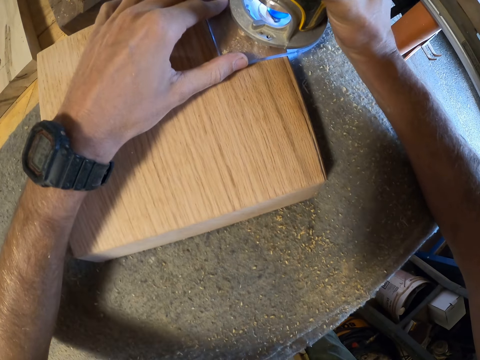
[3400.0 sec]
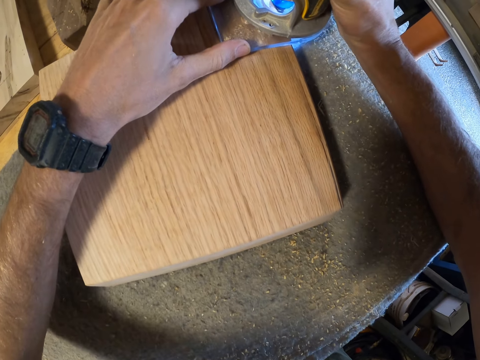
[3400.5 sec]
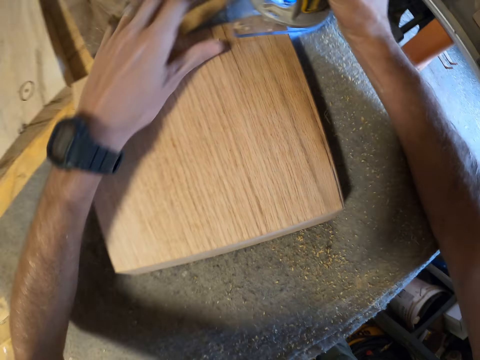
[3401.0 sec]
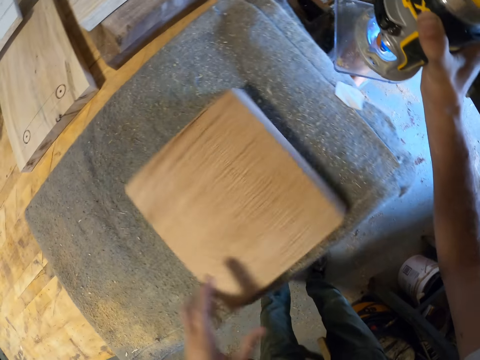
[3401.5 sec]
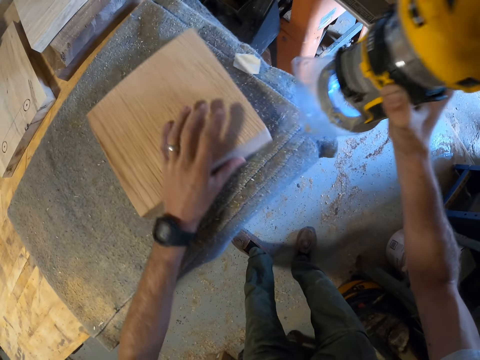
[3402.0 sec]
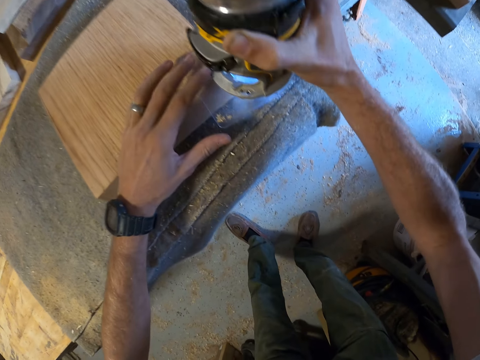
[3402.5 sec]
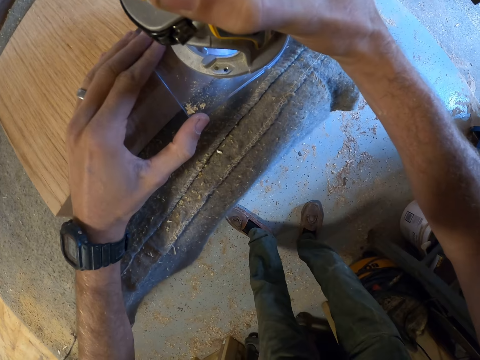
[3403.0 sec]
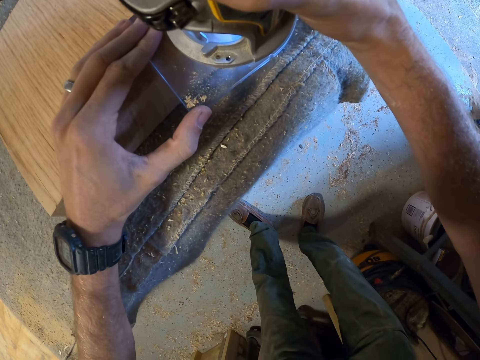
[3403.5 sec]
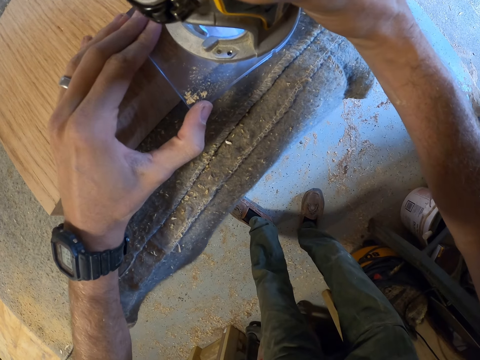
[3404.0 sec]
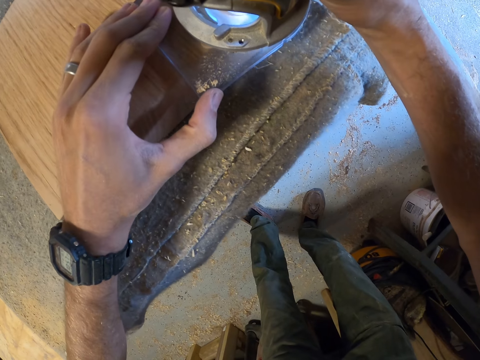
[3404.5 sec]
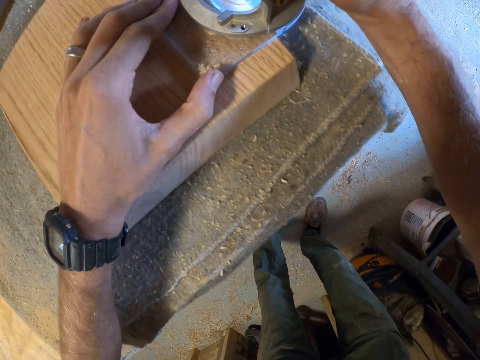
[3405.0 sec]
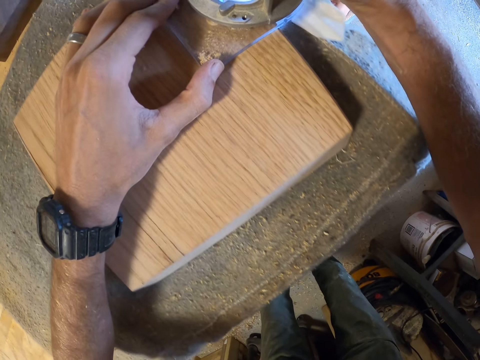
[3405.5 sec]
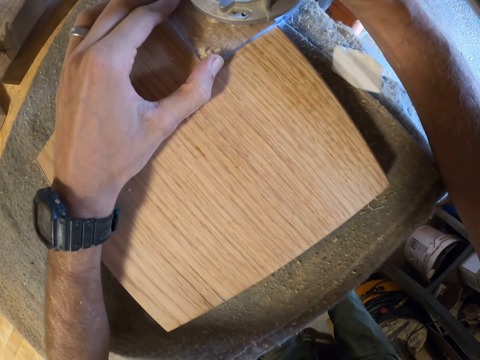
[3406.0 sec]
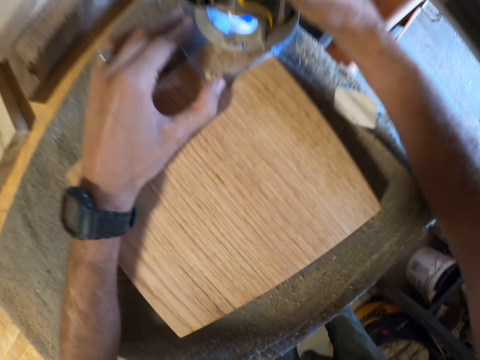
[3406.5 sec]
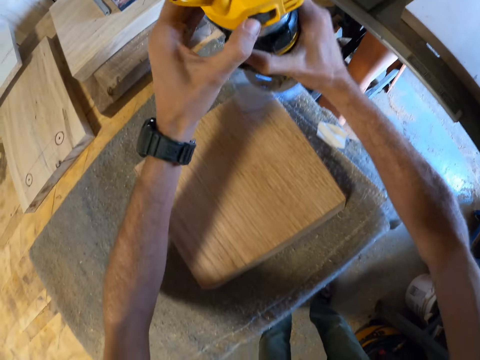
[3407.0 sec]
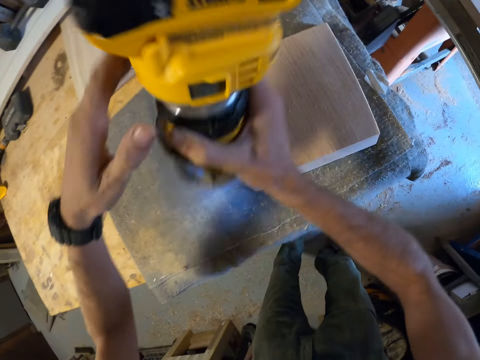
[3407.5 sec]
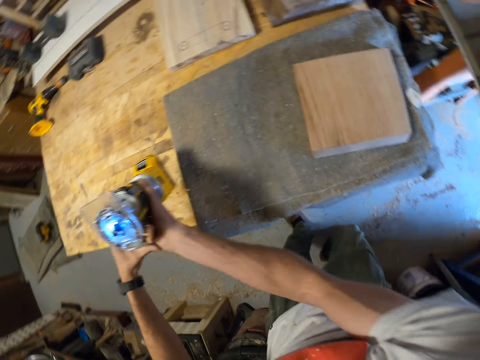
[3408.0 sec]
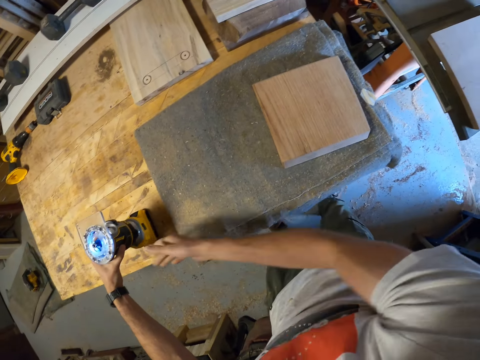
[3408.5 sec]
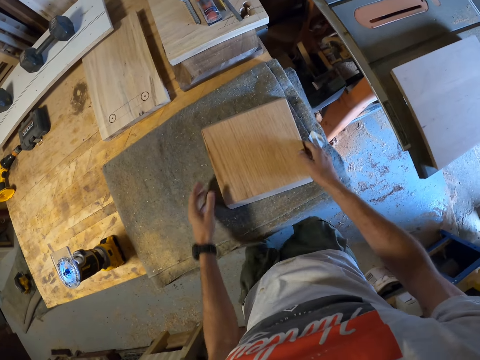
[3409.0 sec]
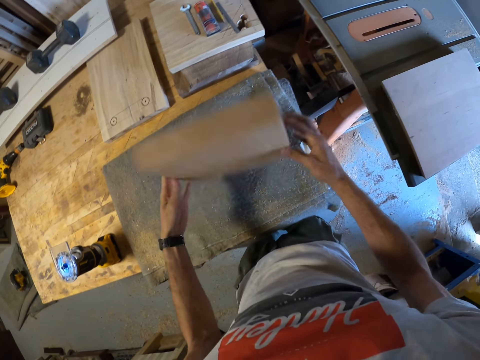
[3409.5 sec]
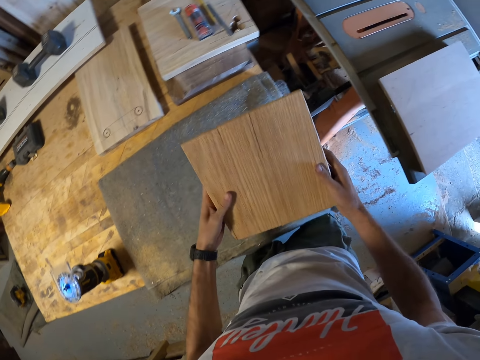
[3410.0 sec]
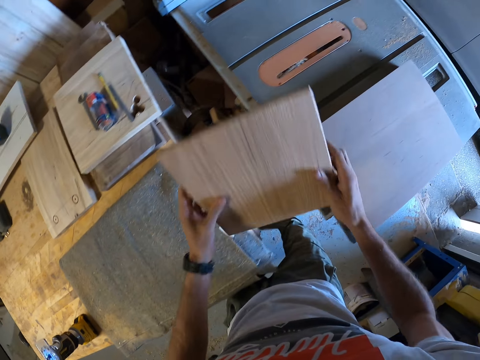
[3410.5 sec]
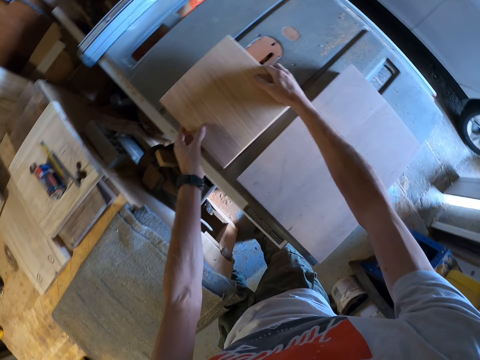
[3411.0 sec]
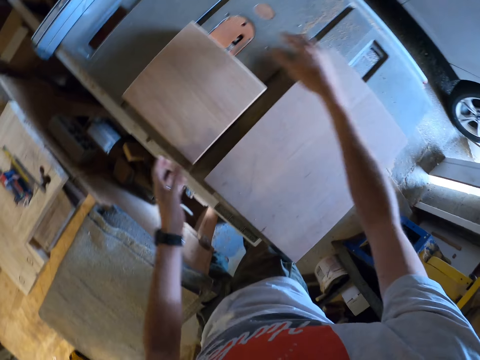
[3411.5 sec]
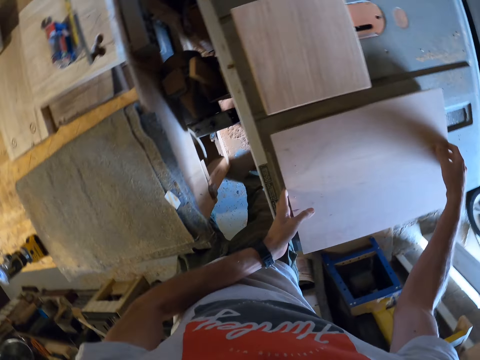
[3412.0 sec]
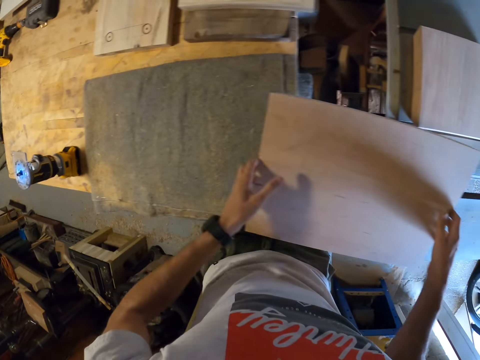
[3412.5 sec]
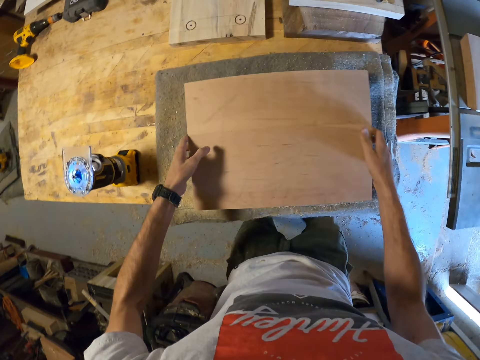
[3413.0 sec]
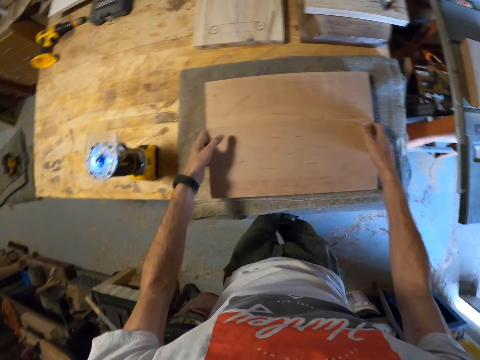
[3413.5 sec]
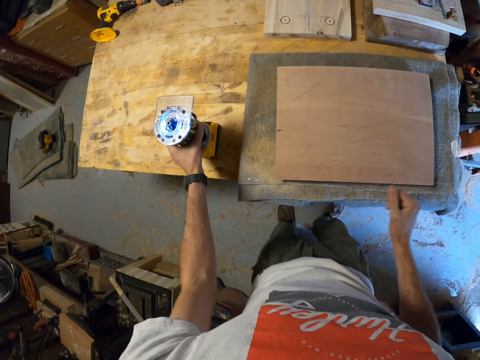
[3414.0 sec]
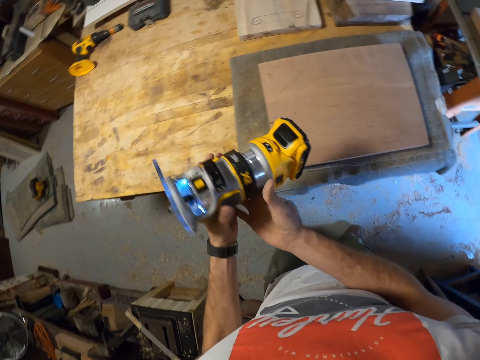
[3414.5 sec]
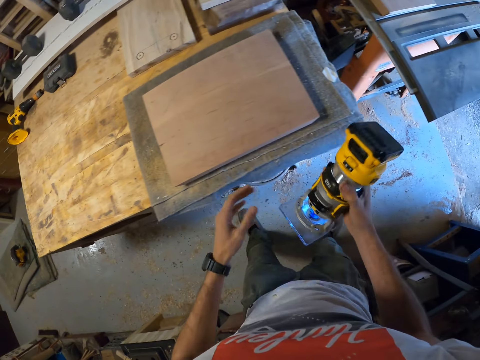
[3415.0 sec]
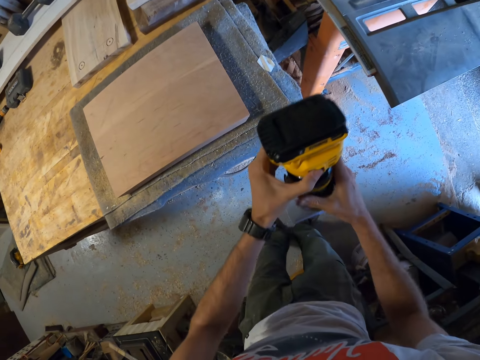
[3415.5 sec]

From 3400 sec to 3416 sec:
The camera wearer switches off the wood trimmer. He drops the wood trimmer on the workshop table with both hands. He moves the wood to another table. He lifts the first piece of wood from the workshop table with both hands. He flips the first piece of wood with both hands. He drops the first piece of wood on the table saw with both hands. He lifts the second piece of wood from the table saw with both hands. He moves the wood to another table again. He drops the second piece of wood with both hands on the piece of rag on the workshop table. He picks up the wood trimmer from the table with his left hand. He passes the wood trimmer from his left hand to his right hand. He holds the wood trimmer with both hands.

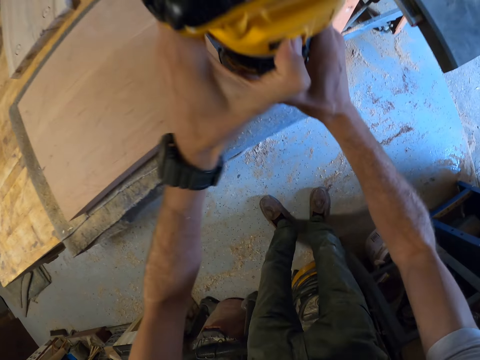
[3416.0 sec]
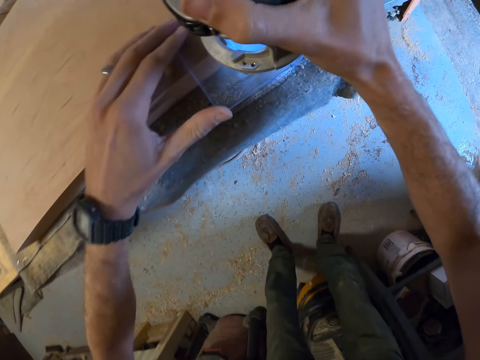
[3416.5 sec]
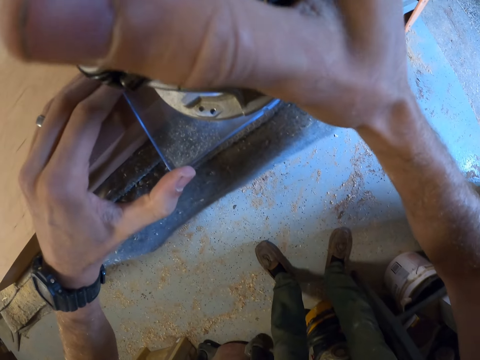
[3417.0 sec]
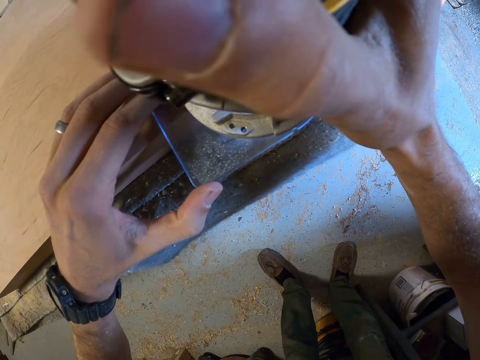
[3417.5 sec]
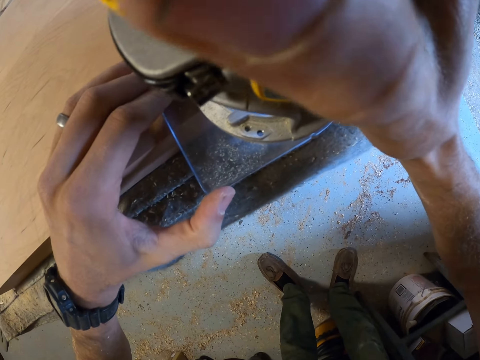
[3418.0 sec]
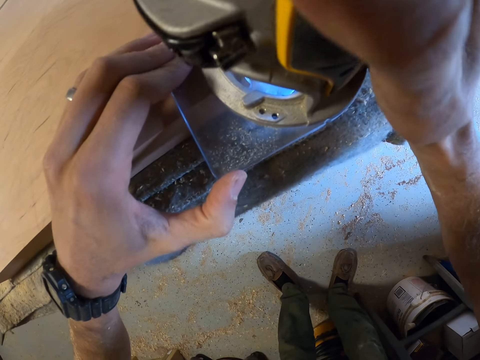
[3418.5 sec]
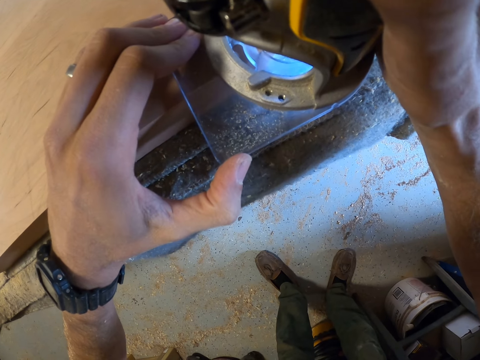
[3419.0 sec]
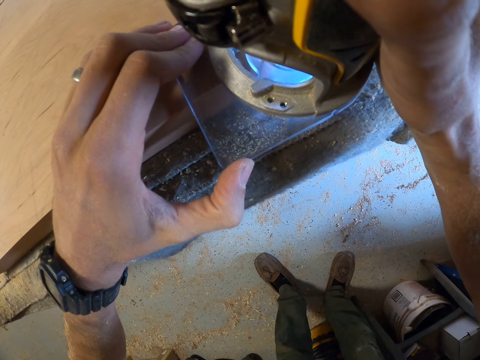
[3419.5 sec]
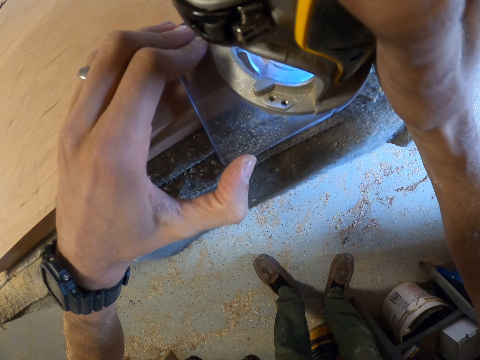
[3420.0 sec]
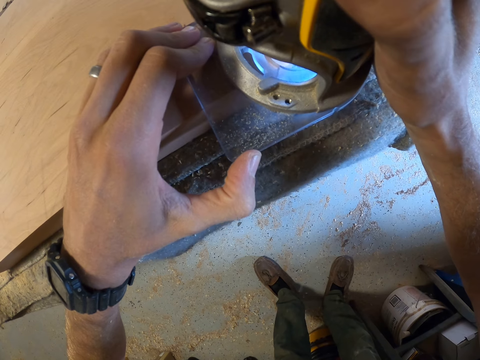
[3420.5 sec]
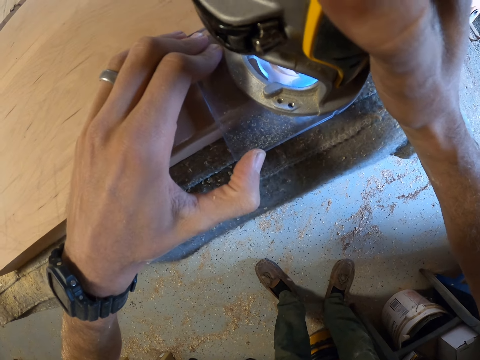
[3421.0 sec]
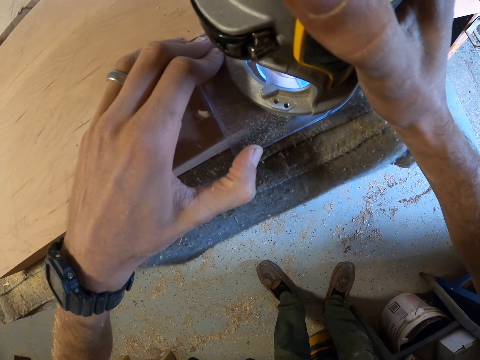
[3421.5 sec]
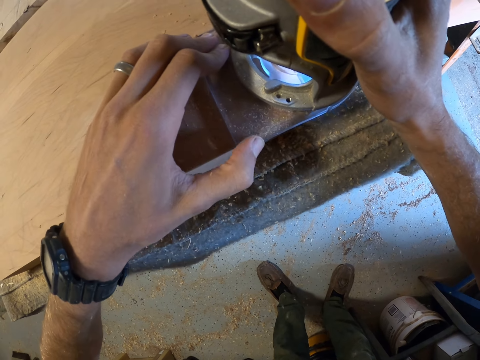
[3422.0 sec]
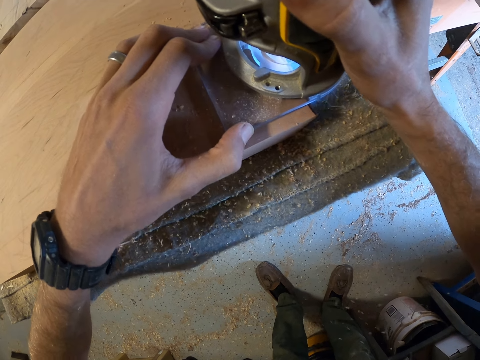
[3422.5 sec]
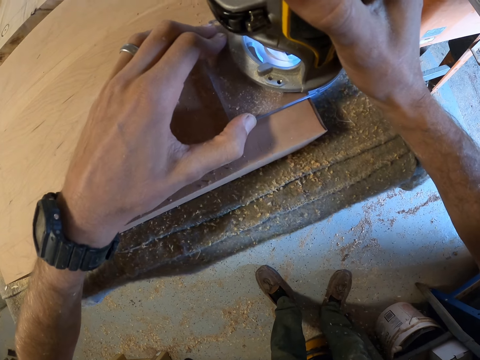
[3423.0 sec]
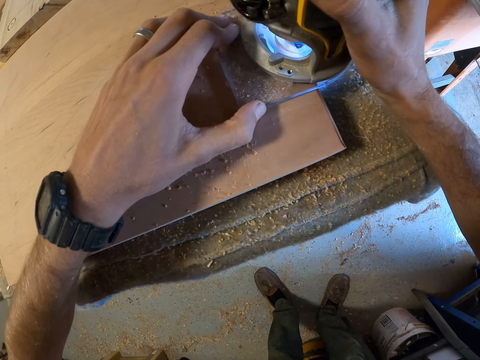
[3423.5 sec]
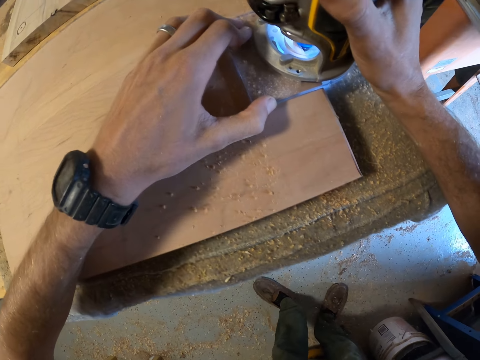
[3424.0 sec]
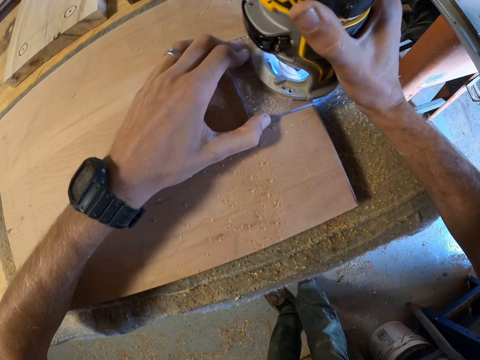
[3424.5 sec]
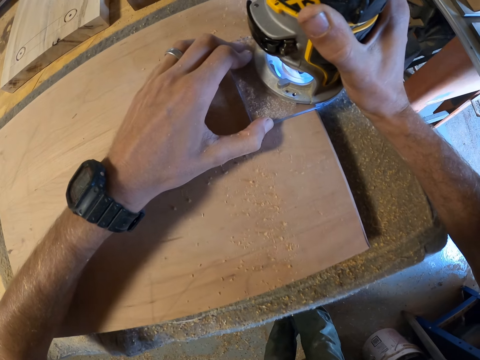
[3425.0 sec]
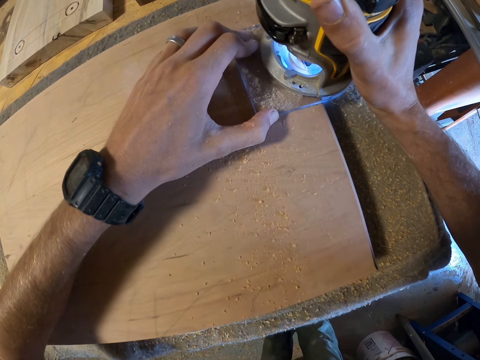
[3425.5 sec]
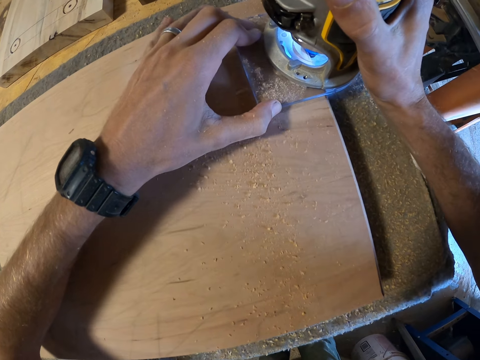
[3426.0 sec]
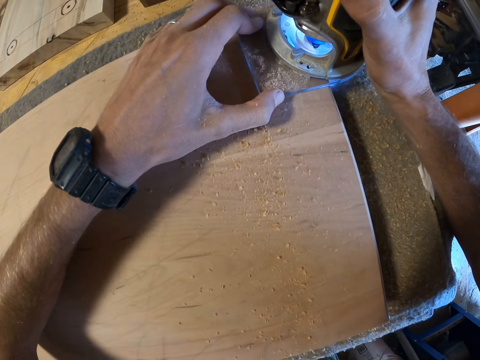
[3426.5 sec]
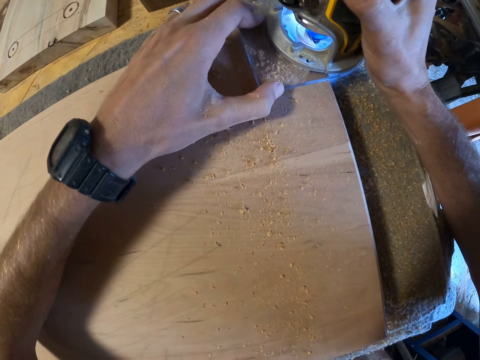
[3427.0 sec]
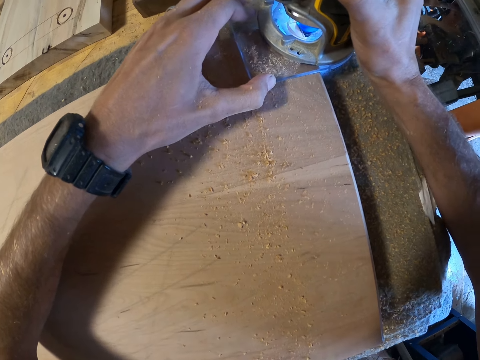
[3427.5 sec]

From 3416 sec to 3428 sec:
The camera wearer switches on the wood trimmer. They trim the second piece of wood with the wood trimmer with both hands.
